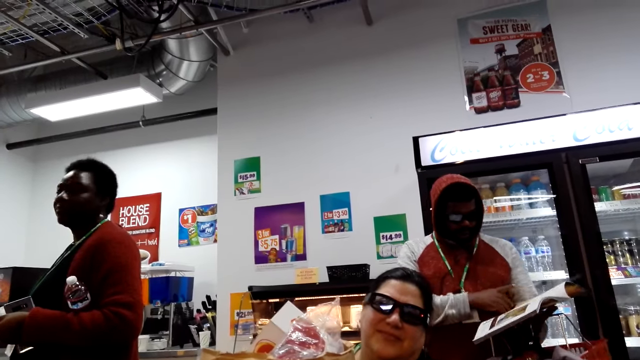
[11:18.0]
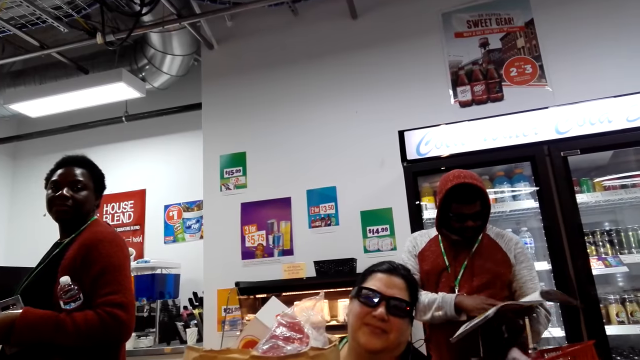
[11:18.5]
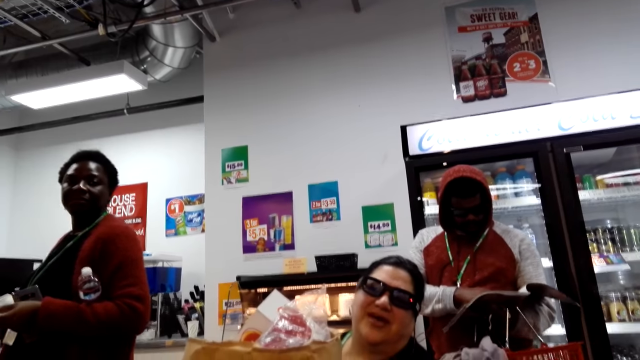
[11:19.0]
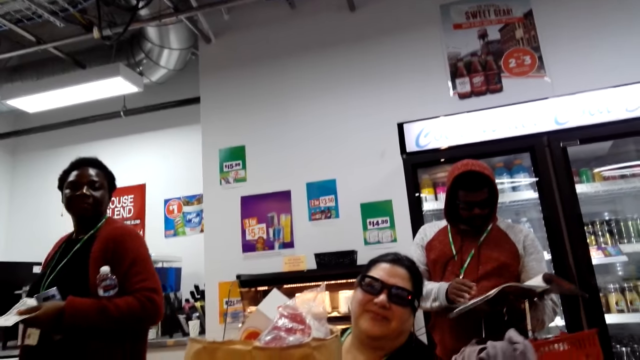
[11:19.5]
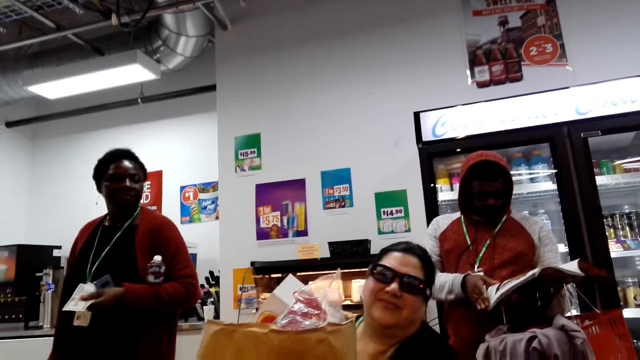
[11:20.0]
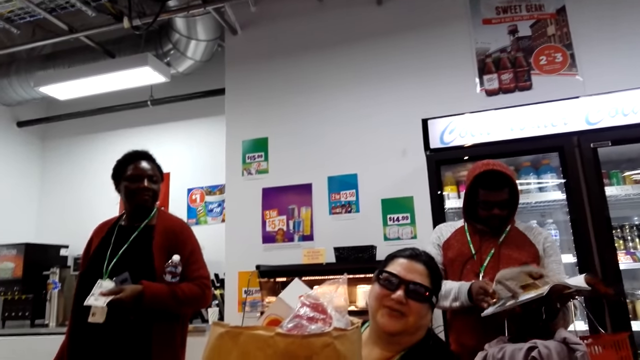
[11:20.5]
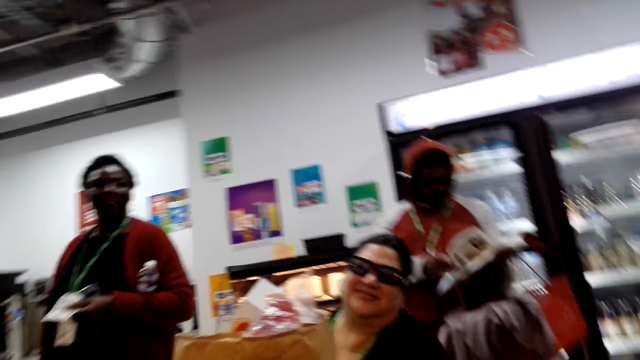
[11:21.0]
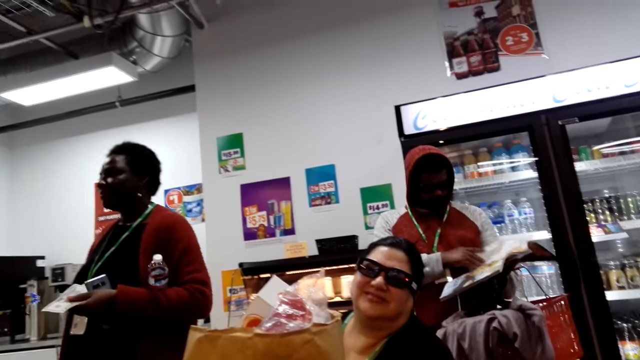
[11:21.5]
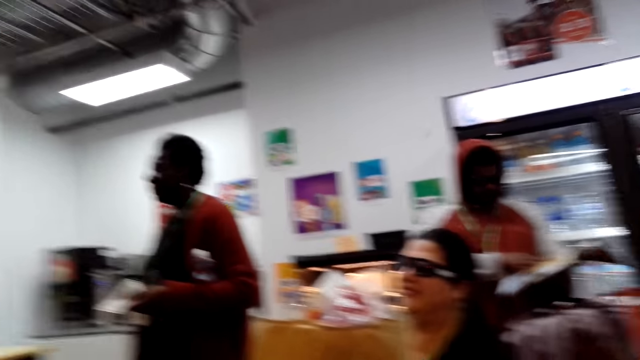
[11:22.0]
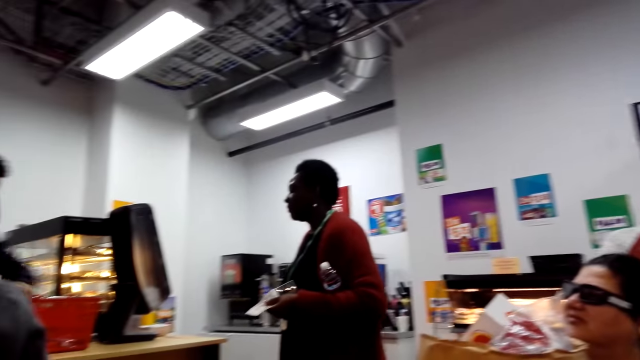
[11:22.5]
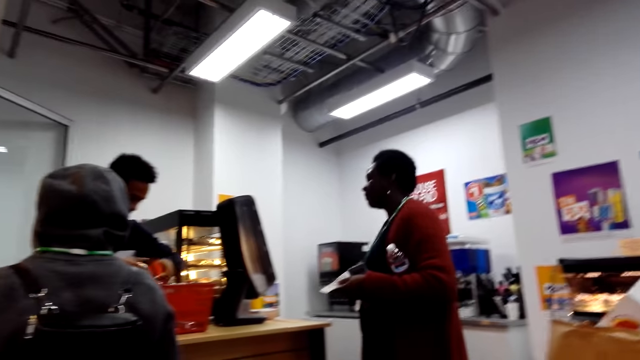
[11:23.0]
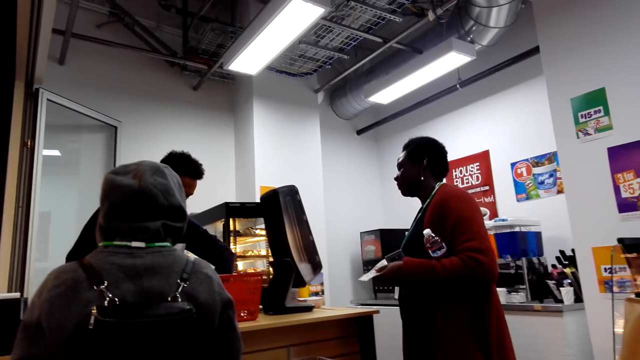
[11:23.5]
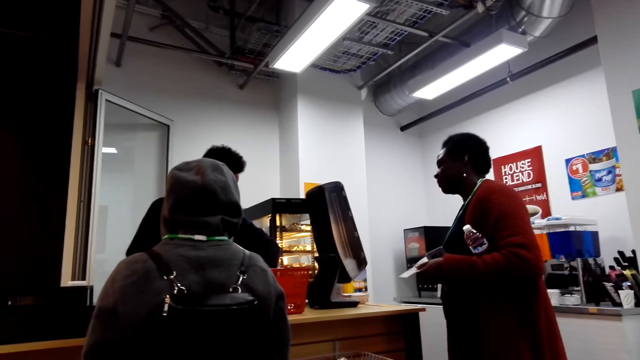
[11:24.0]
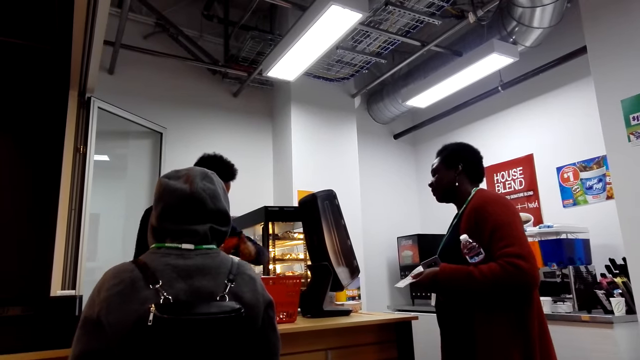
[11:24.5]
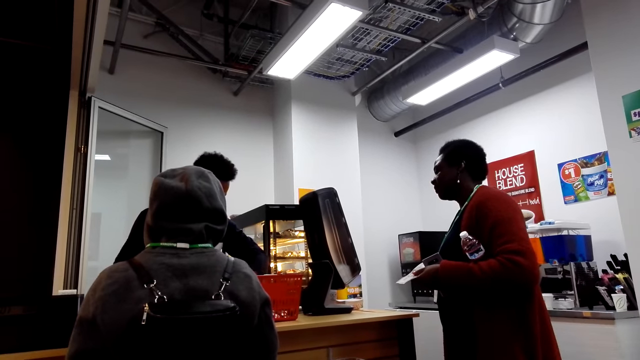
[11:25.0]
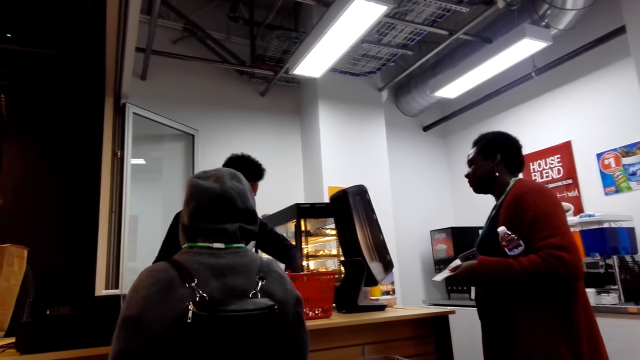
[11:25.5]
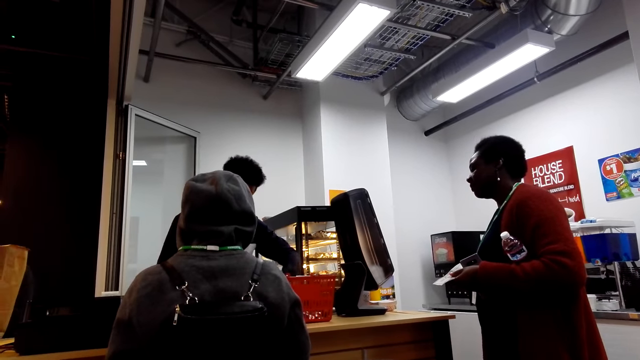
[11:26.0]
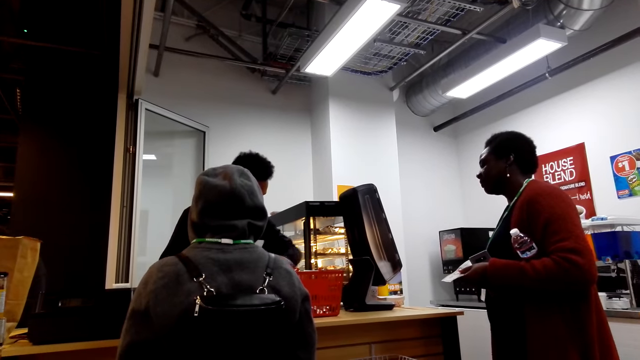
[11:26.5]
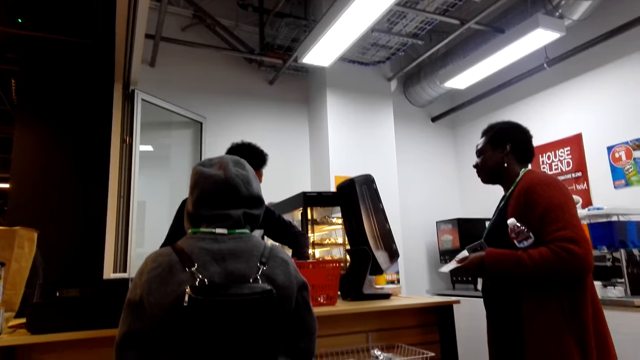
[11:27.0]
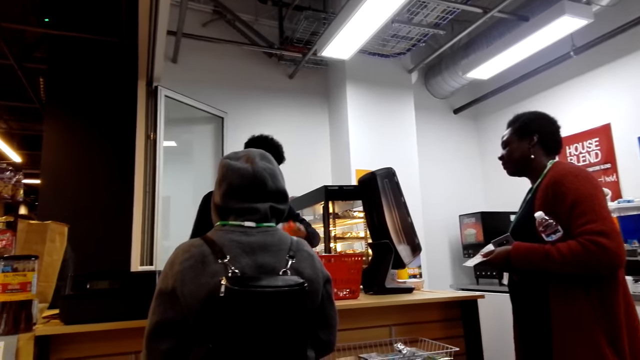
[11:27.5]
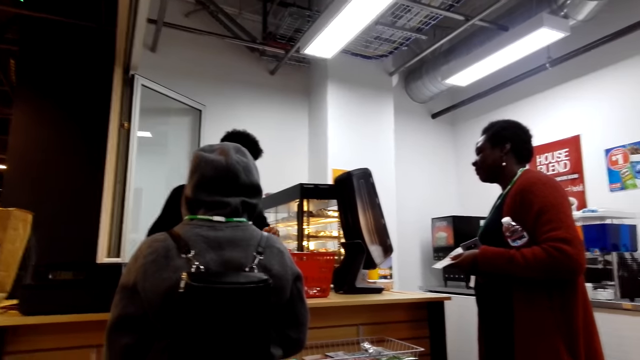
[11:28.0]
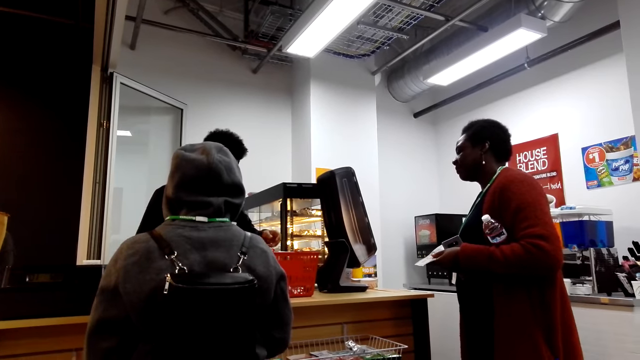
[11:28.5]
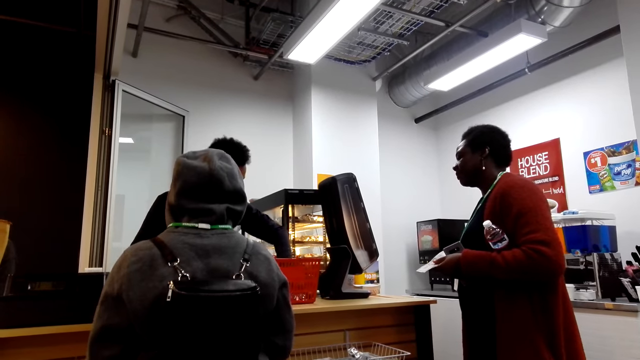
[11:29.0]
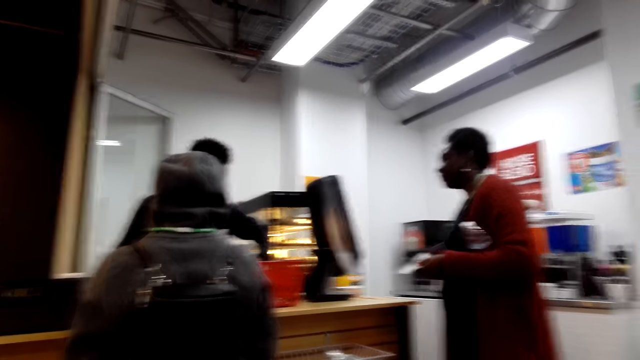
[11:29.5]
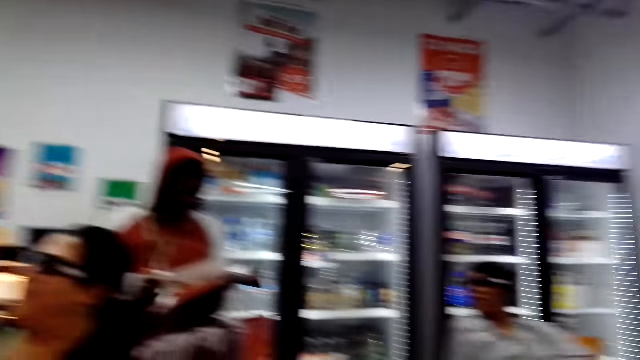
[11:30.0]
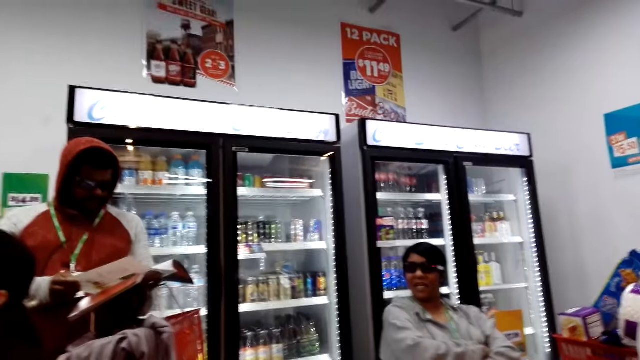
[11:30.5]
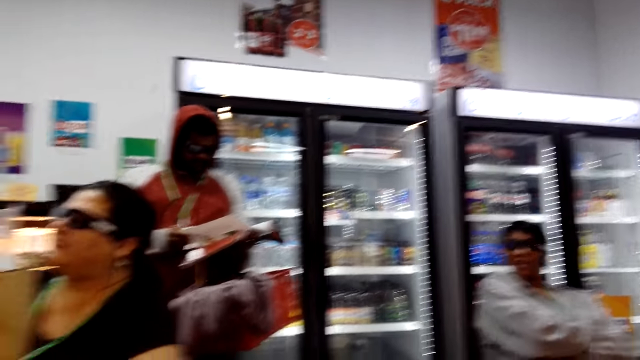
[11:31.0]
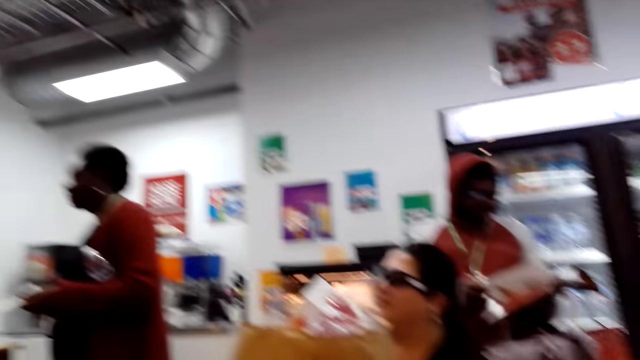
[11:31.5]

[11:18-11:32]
A man opens a magazine. He opens the magazine again. Another man picks something from the basket repeatedly.

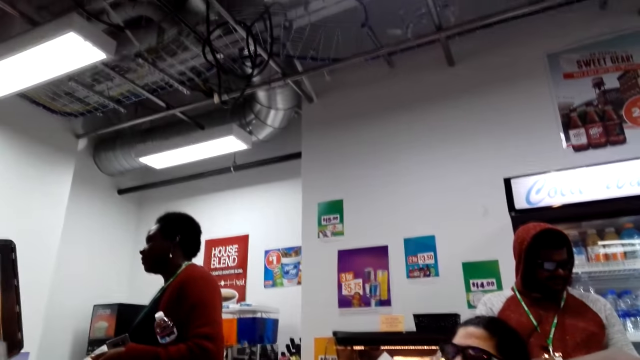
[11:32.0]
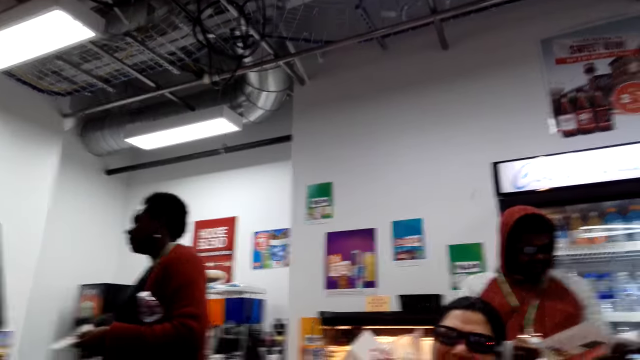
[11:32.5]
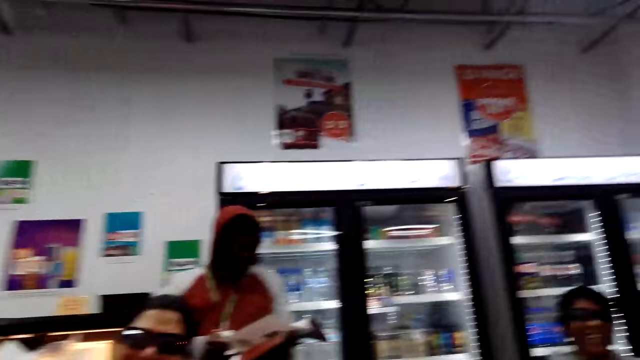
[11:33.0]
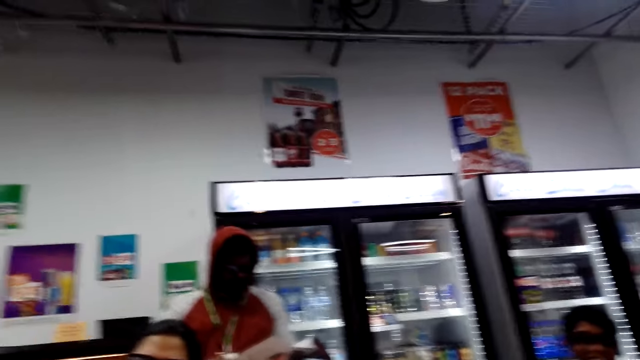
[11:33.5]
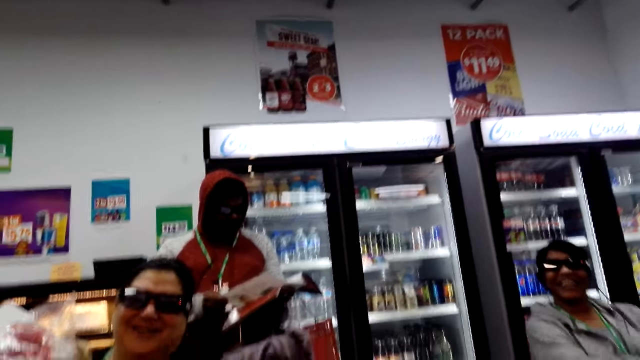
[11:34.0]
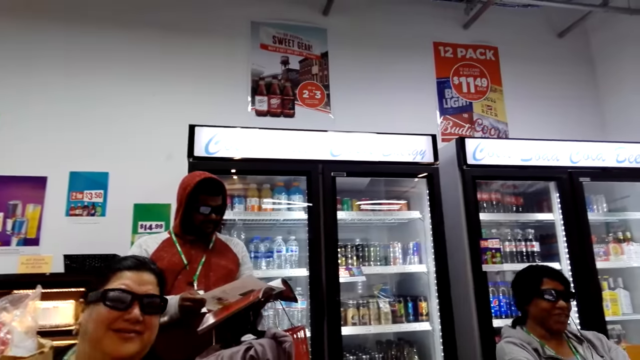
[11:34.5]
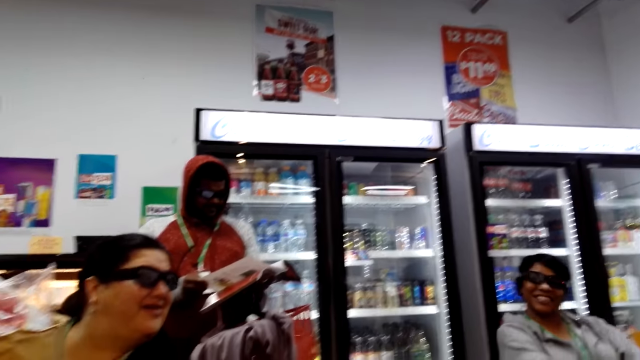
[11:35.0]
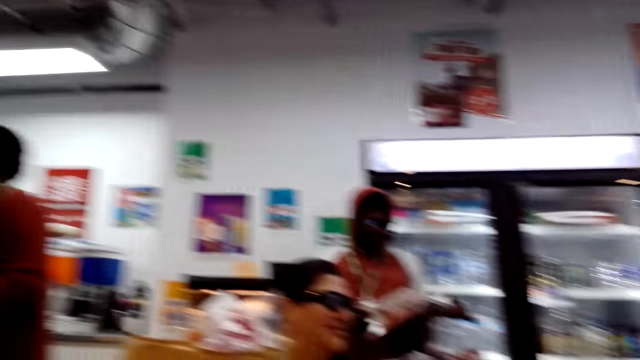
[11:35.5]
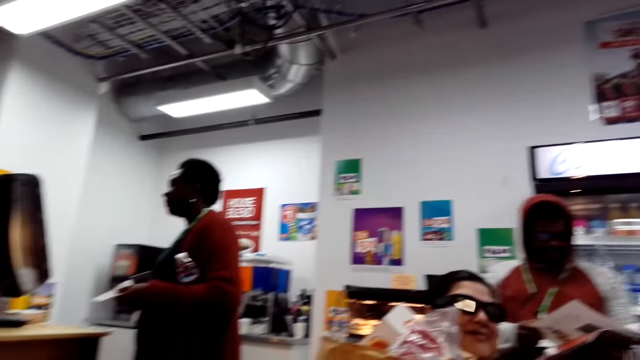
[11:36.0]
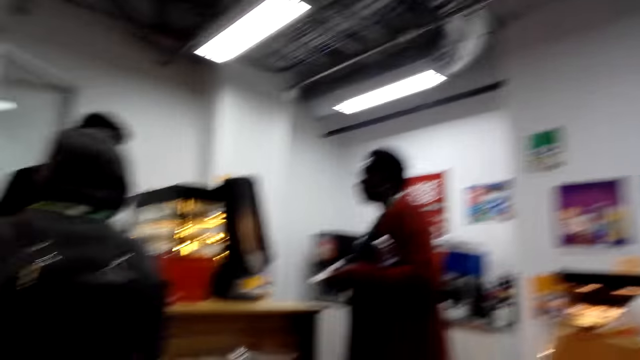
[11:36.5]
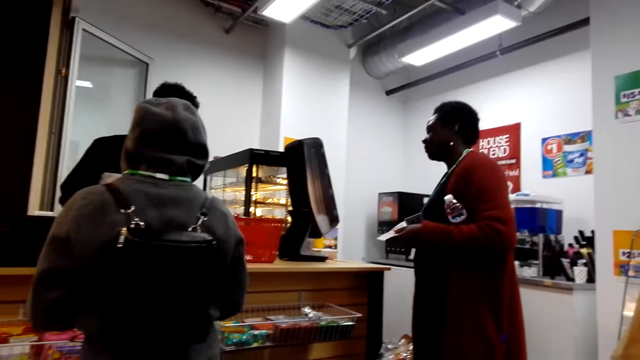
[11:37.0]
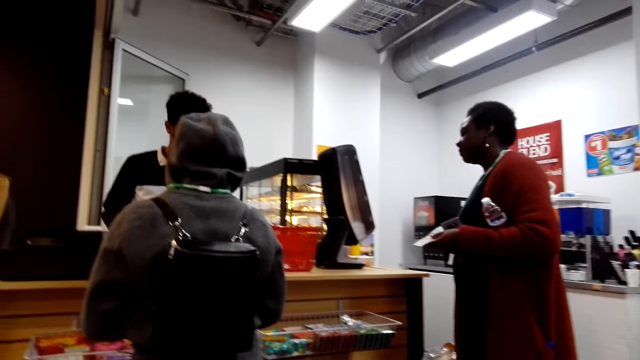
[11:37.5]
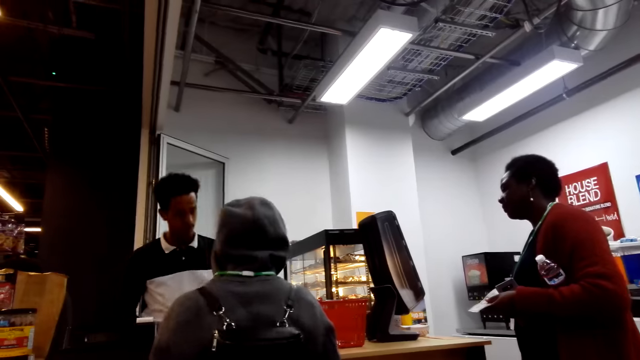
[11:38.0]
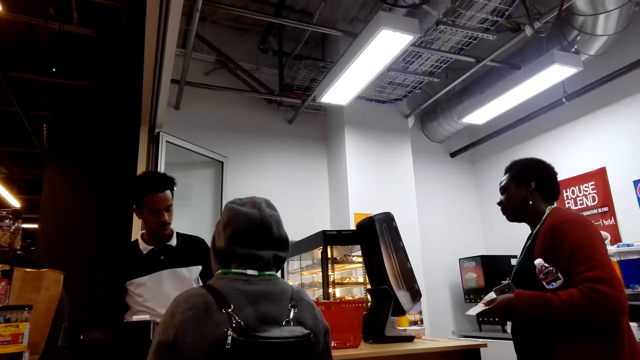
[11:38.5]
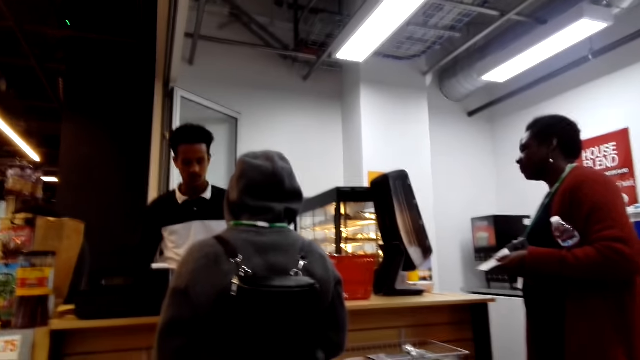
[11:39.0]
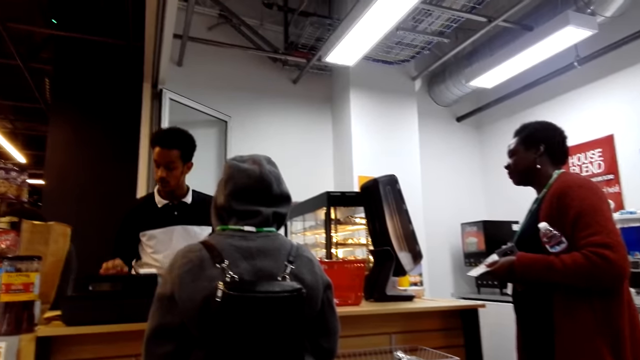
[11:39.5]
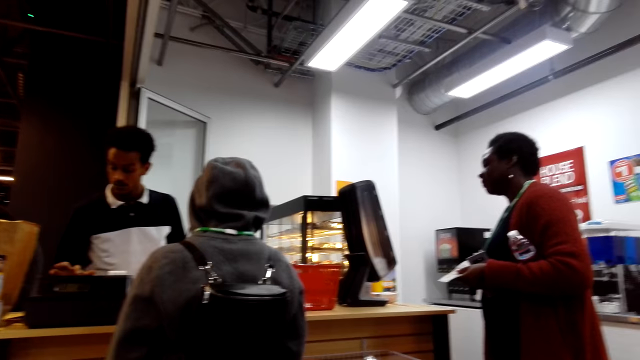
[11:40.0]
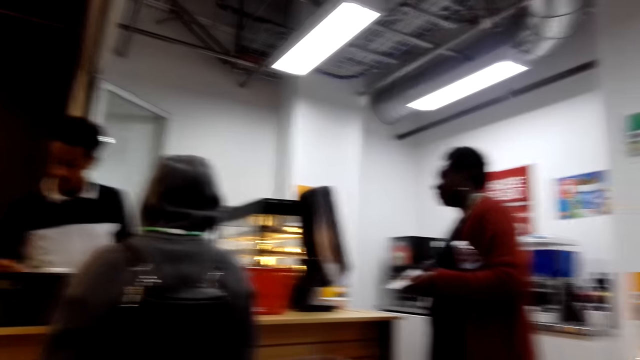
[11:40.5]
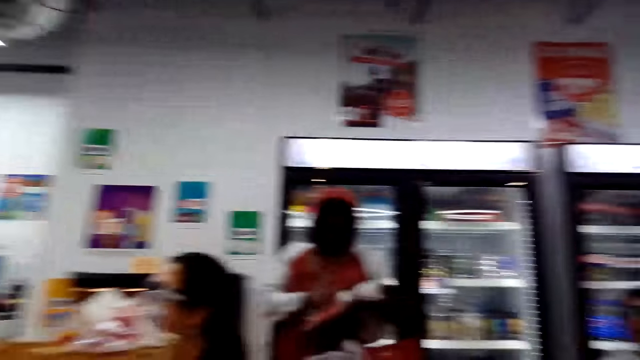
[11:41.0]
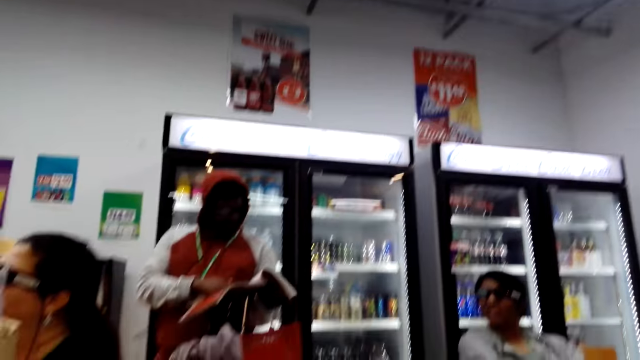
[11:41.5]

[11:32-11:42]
The camera wearer looks around. A man presses the point of sale machine.
